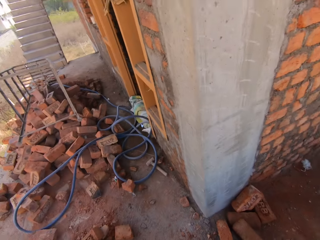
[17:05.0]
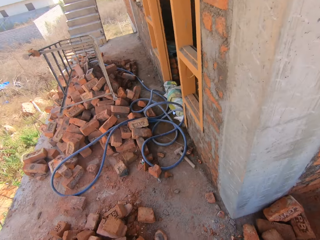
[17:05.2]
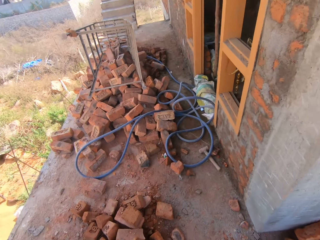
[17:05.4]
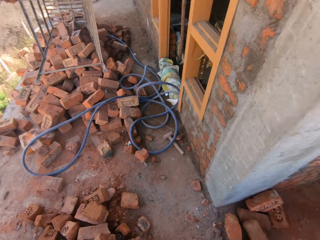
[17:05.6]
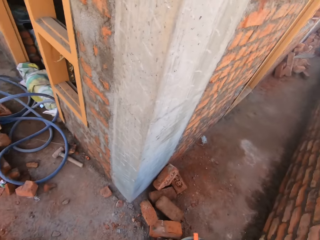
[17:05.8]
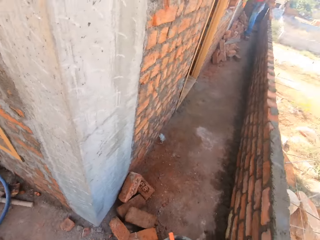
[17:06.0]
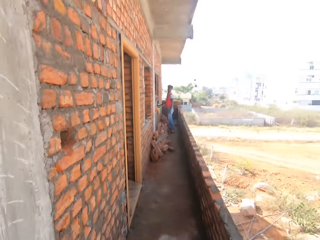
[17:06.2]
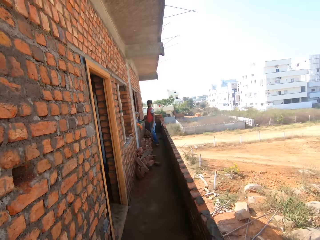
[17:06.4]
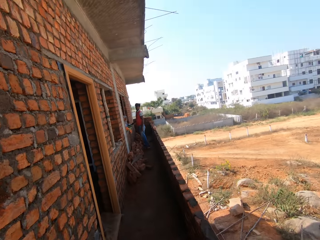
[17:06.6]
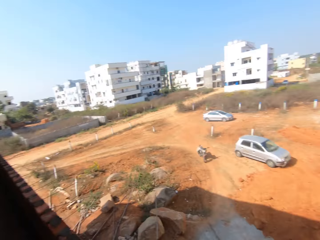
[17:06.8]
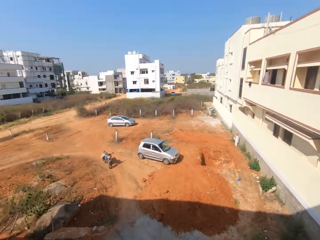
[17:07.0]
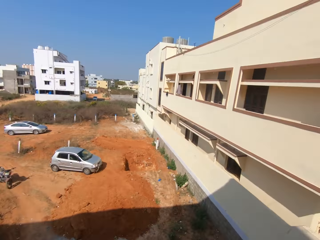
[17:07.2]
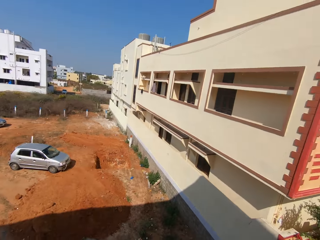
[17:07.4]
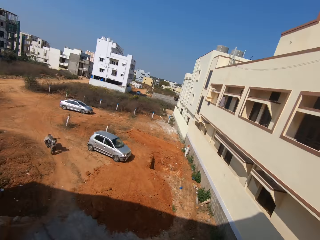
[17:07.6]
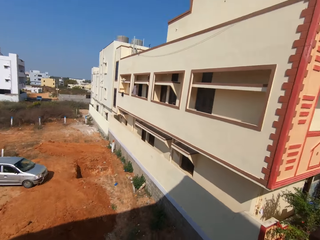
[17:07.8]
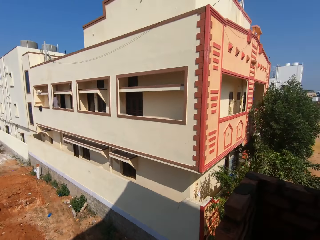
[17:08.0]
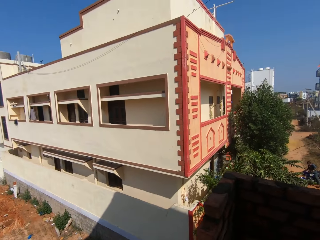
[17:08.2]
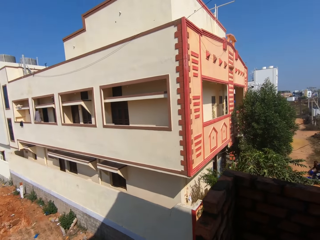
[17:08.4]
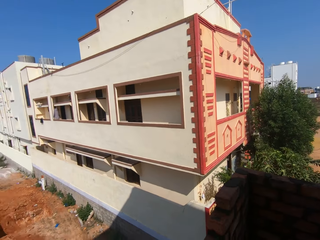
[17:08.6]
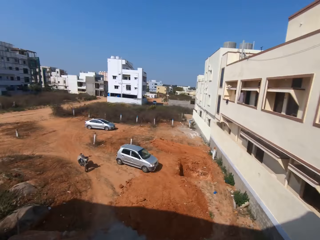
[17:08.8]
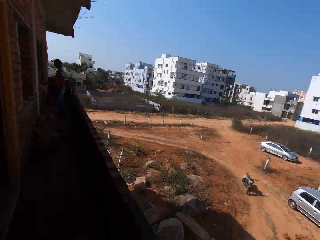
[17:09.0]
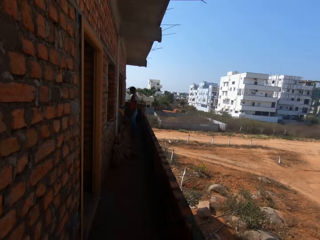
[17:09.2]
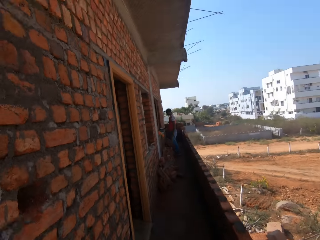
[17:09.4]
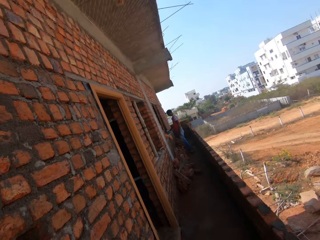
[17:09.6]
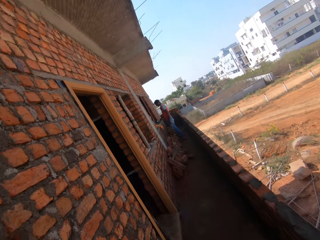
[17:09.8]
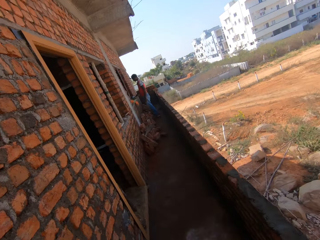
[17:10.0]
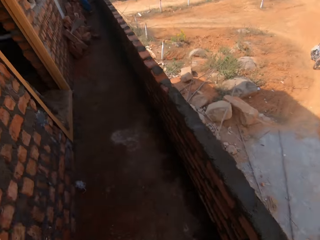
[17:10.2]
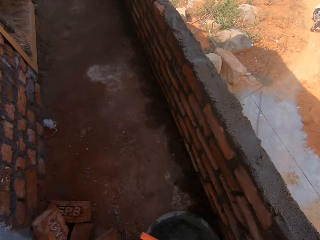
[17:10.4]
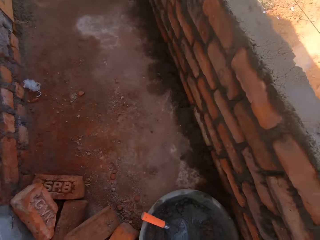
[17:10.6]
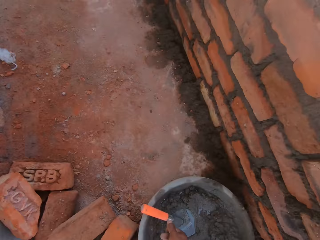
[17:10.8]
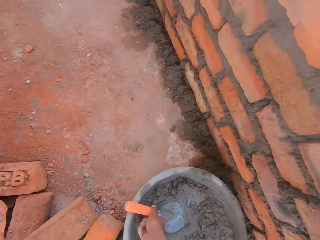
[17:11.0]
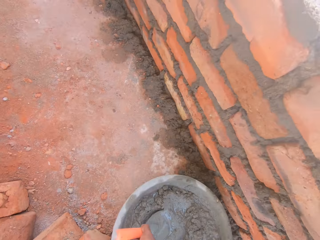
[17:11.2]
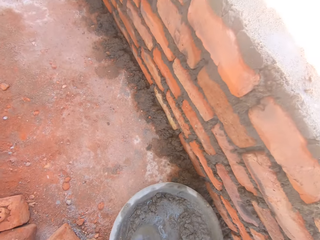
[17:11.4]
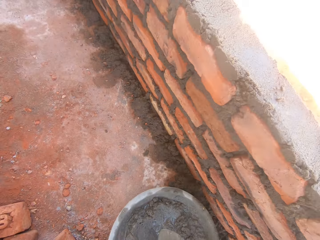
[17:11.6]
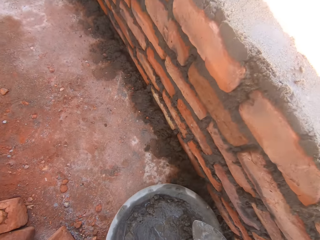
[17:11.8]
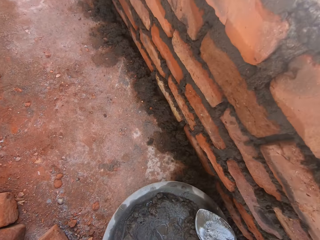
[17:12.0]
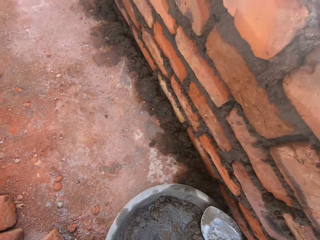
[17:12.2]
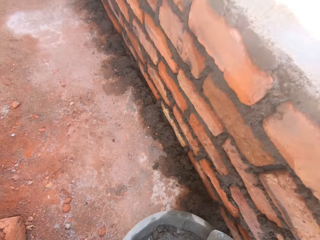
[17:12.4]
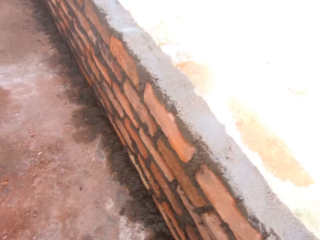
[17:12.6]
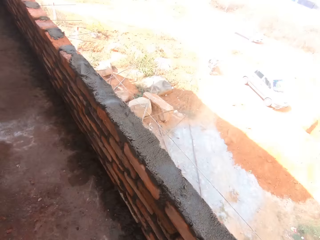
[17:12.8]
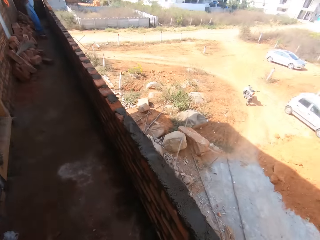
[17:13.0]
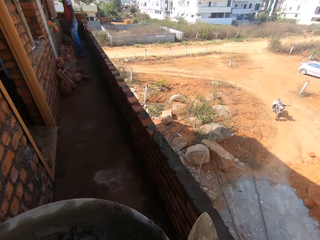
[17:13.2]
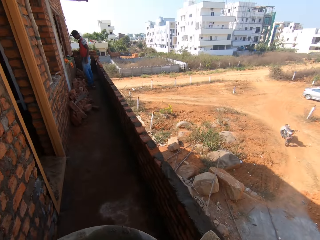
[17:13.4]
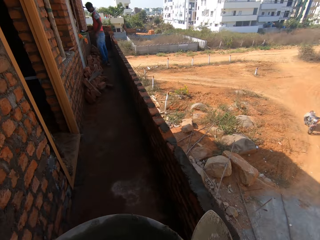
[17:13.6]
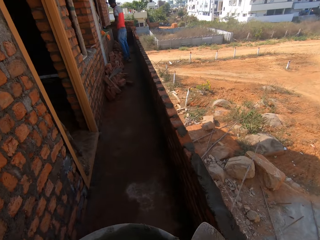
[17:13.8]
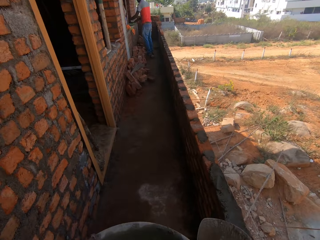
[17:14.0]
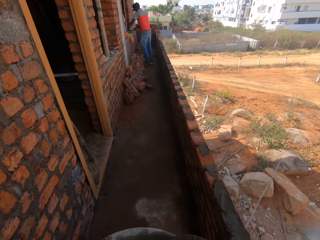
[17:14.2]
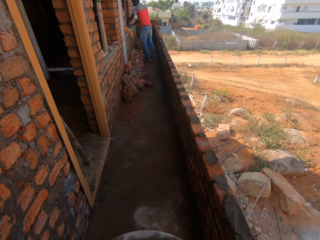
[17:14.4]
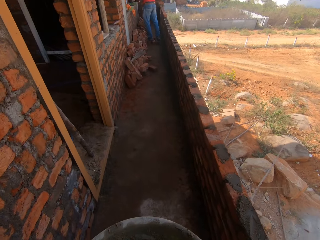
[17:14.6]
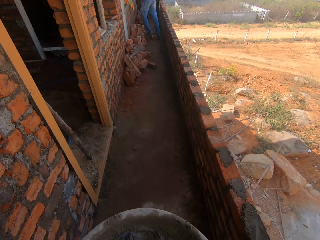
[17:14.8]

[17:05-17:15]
The camera wearer looks around the field. They pick up a trowel. They lift the bowl of cement. They mix the cement with the trowel.

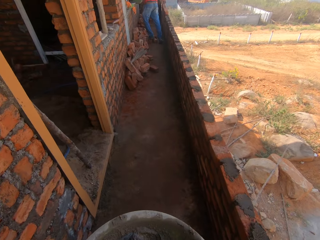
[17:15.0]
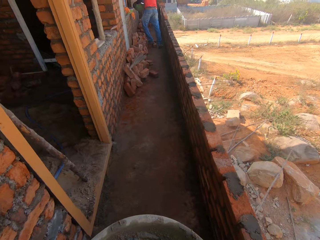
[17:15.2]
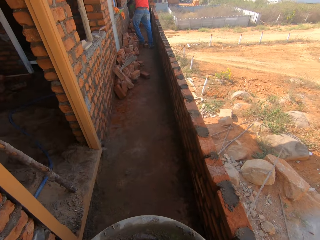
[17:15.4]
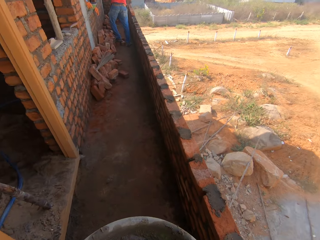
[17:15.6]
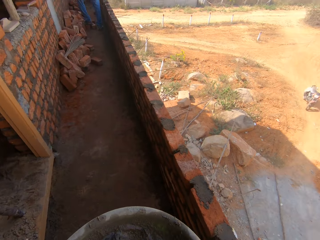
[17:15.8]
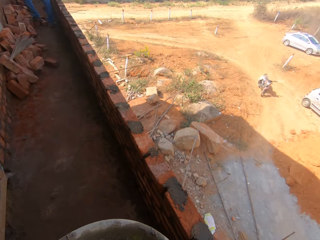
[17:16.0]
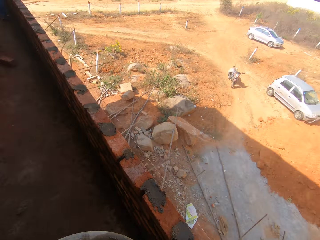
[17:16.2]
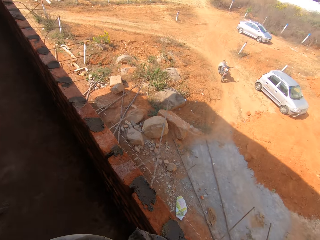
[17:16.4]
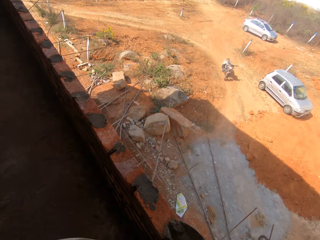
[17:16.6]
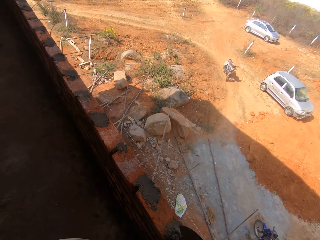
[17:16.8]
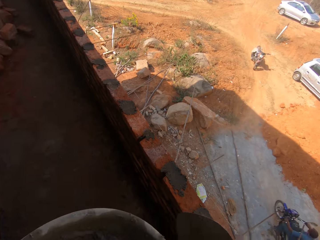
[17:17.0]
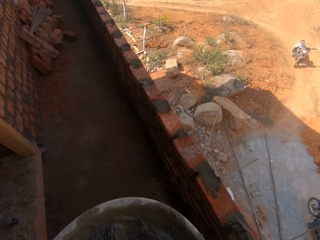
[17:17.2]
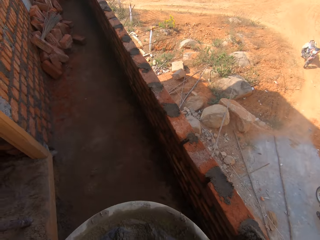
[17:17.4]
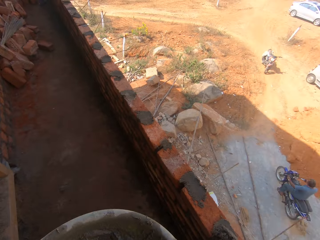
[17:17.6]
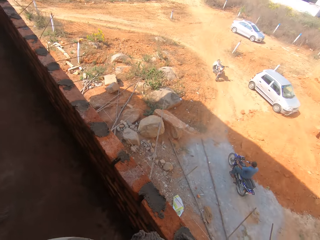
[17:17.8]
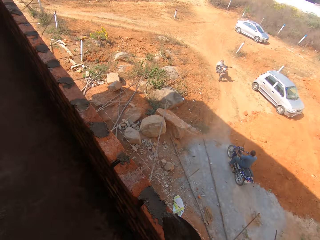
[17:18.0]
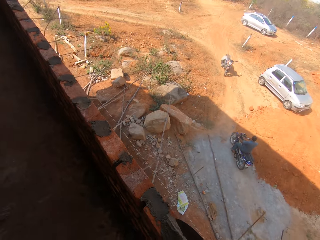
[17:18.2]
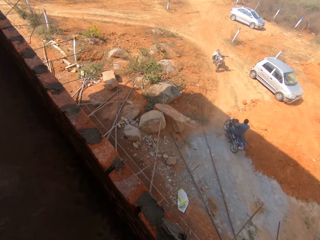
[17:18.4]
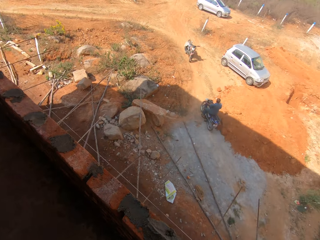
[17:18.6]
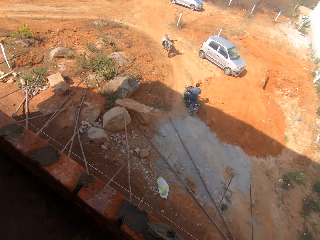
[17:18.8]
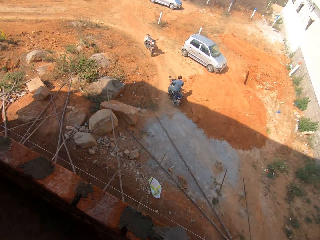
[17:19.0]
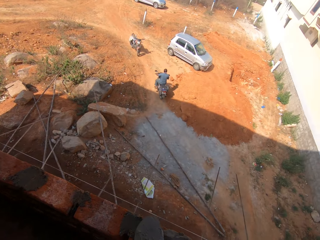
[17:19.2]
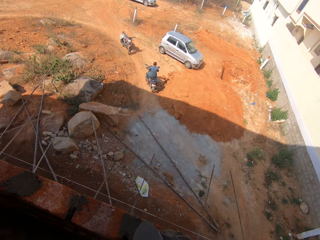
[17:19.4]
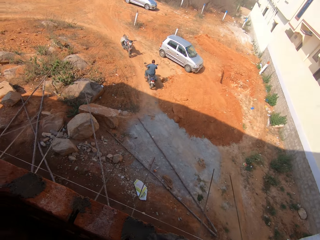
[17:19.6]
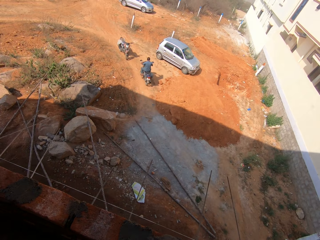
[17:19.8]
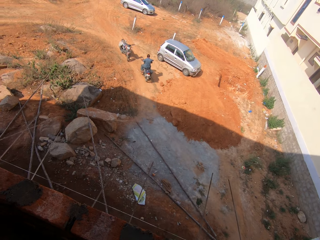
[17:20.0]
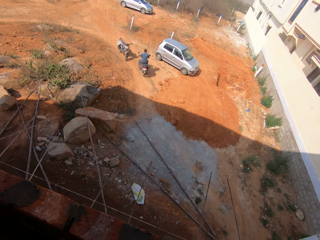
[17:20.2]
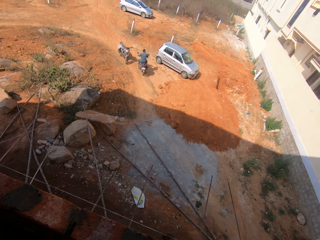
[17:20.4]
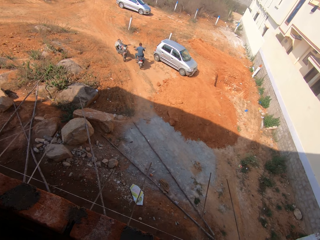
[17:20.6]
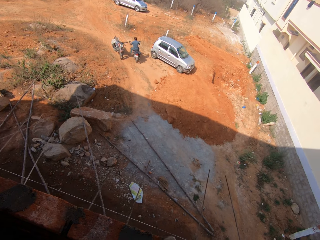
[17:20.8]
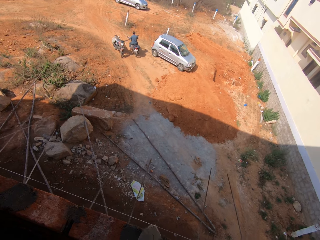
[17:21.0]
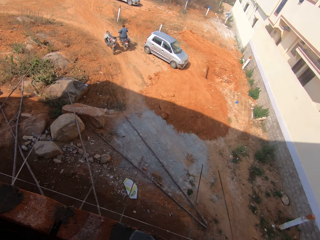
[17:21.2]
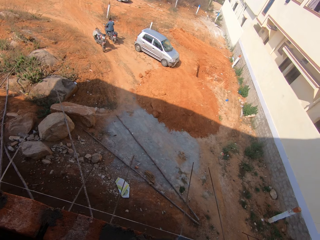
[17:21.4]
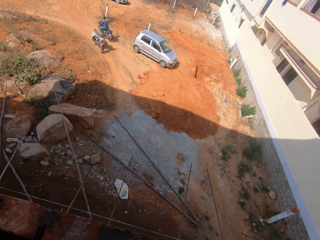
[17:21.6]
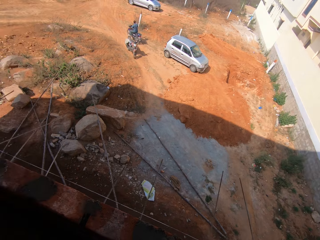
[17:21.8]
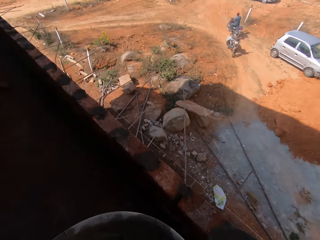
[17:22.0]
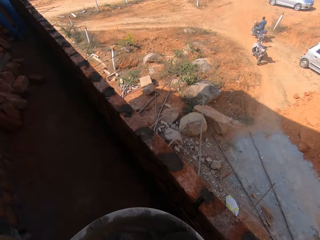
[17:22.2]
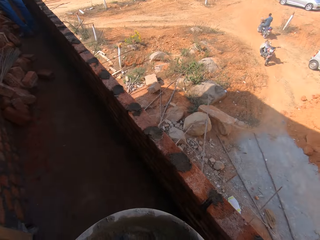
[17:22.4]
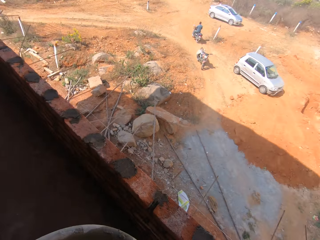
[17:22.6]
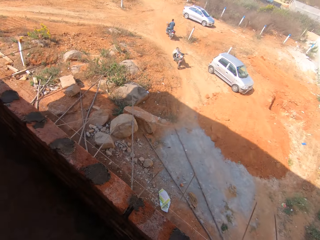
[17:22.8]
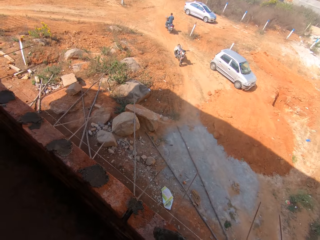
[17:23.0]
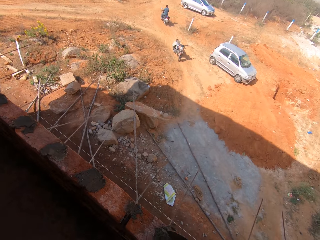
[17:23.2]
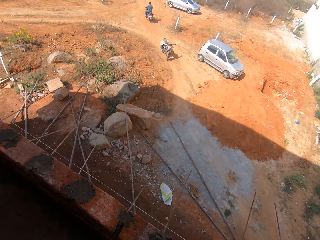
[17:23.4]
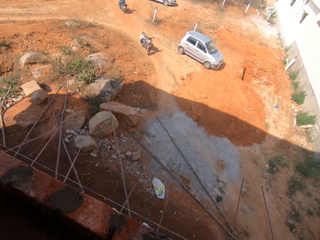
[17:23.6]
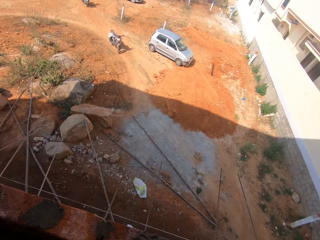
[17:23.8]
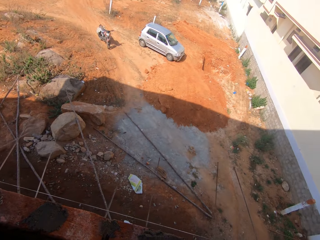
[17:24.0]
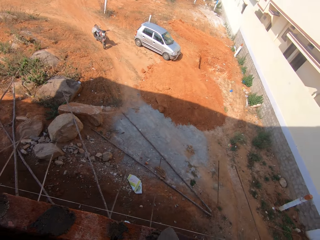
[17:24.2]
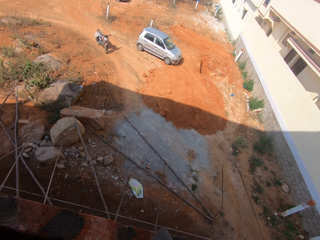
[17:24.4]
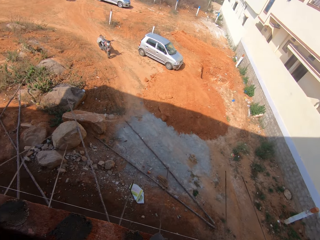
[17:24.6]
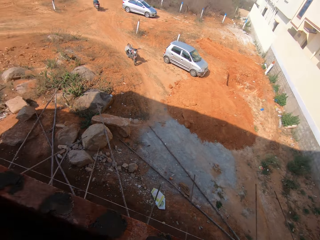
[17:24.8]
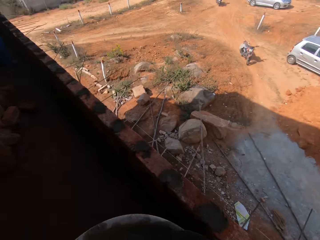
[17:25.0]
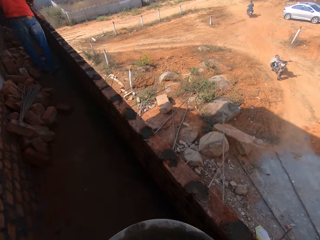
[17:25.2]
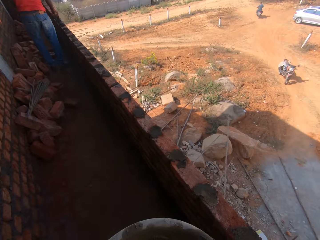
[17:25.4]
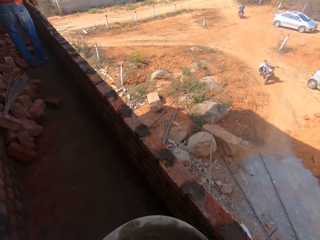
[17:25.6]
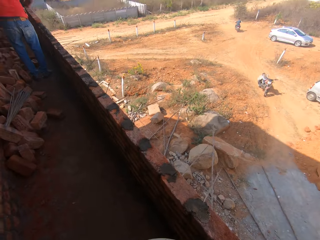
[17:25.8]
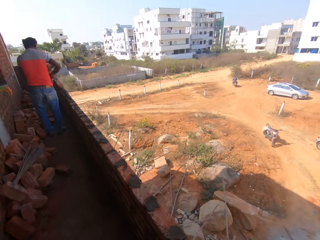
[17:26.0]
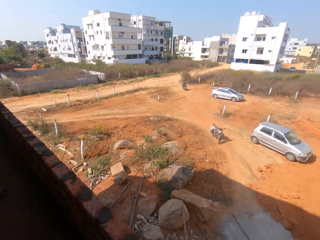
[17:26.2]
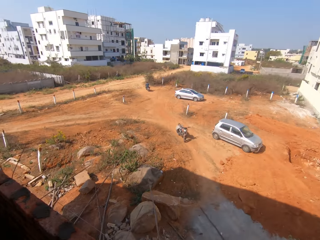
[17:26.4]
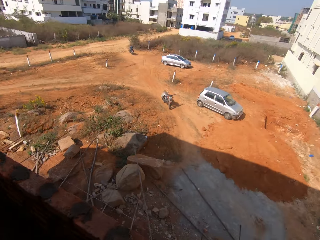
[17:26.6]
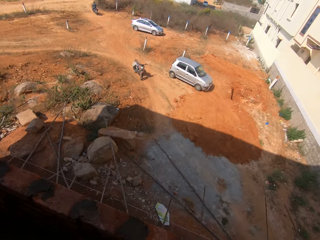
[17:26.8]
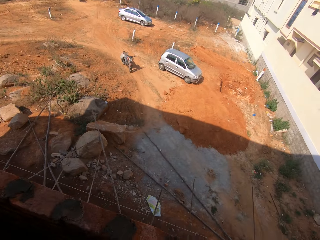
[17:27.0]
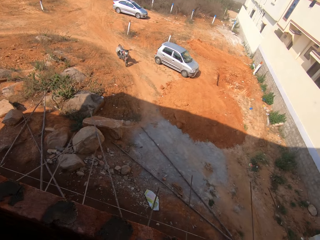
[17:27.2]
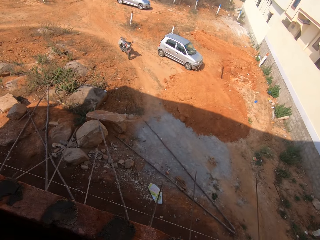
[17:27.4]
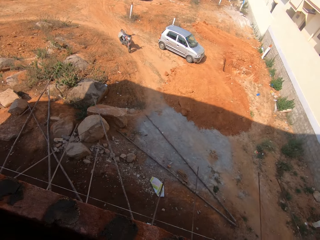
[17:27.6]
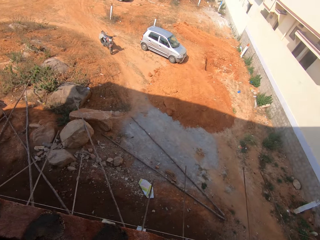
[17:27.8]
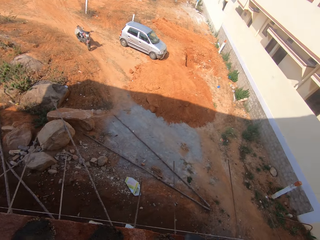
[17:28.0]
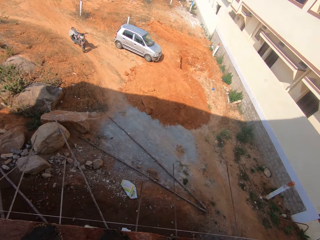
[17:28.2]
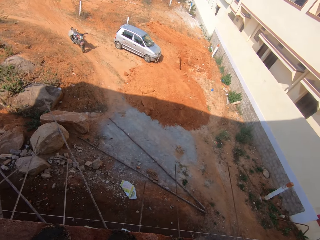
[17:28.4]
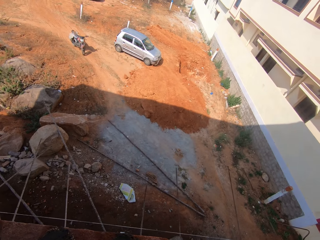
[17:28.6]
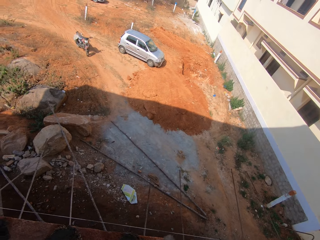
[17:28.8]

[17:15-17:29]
The camera wearer scoops cement with a trowel. They walk around and put the cement on the wall. They look around. They scoop the cement with the trowel. They put the cement on the wall. They look around the field. They smear the cement on the wall with the trowel. They adjust a thread. They scoop the cement and put the cement on the wall. They smear the cement on the wall. They look around the field. They scoop the cement with the trowel. They put the cement on the wall. They look around the field. They adjust the thread.
